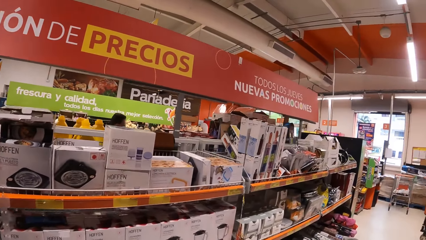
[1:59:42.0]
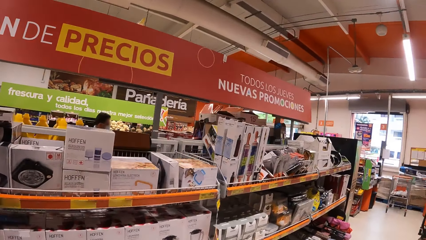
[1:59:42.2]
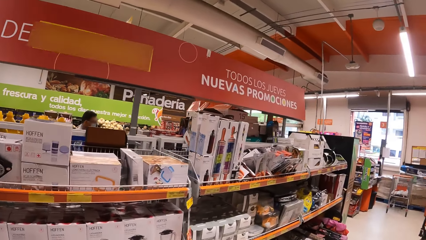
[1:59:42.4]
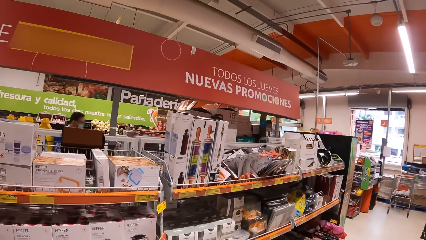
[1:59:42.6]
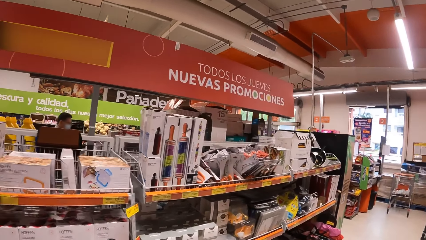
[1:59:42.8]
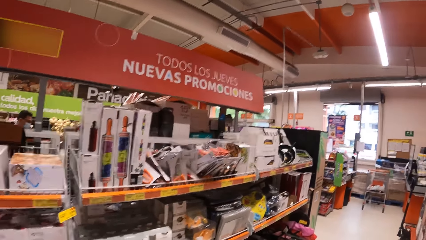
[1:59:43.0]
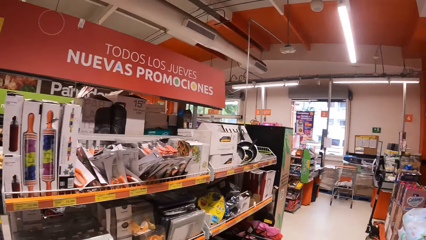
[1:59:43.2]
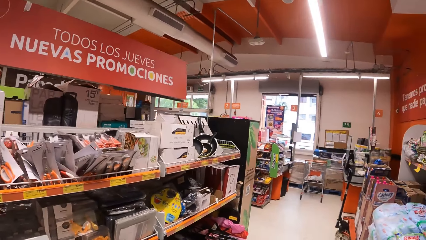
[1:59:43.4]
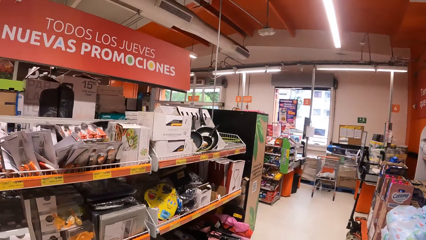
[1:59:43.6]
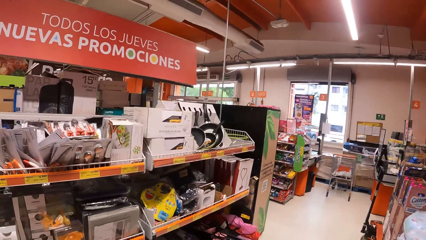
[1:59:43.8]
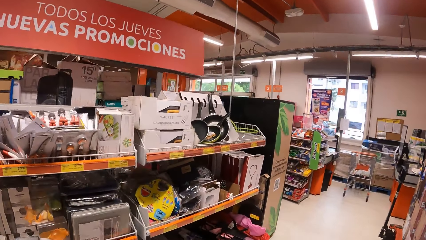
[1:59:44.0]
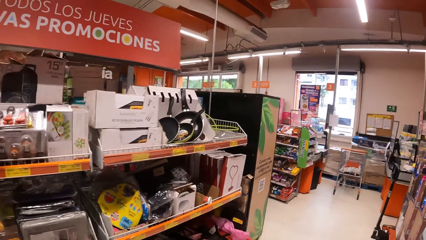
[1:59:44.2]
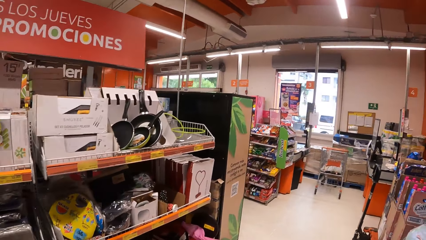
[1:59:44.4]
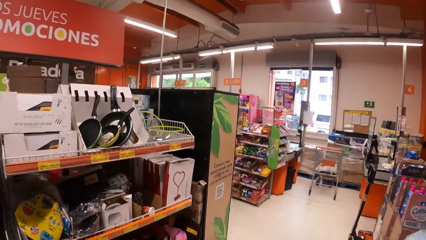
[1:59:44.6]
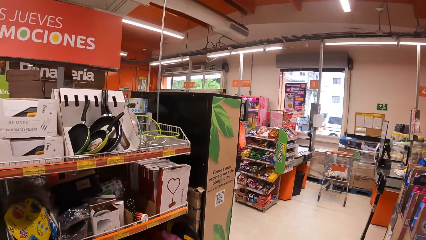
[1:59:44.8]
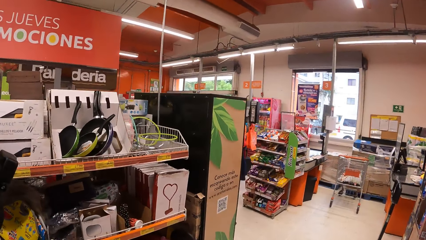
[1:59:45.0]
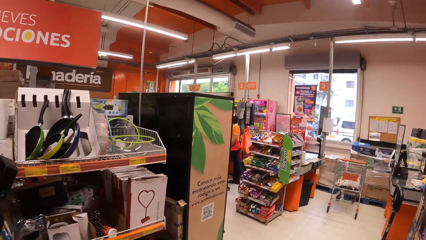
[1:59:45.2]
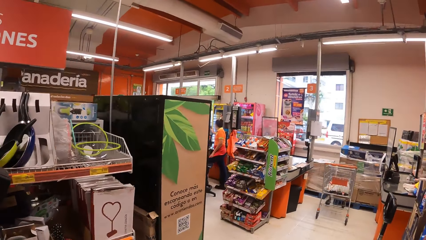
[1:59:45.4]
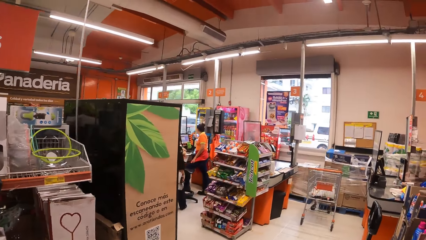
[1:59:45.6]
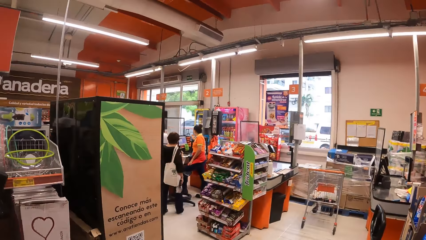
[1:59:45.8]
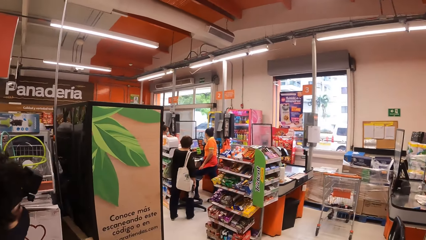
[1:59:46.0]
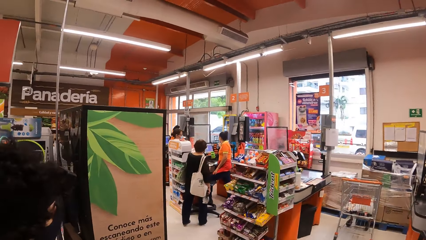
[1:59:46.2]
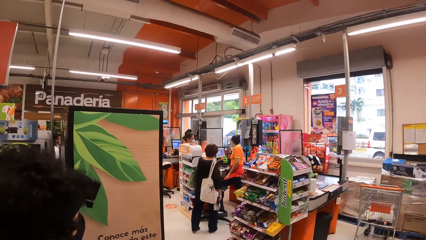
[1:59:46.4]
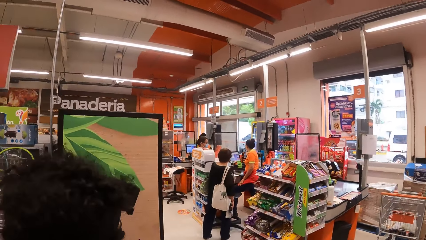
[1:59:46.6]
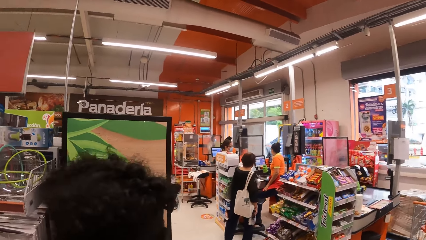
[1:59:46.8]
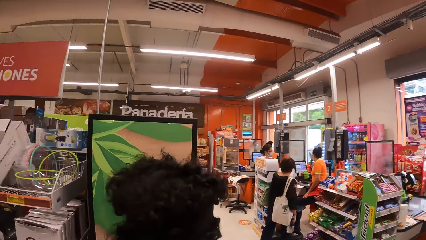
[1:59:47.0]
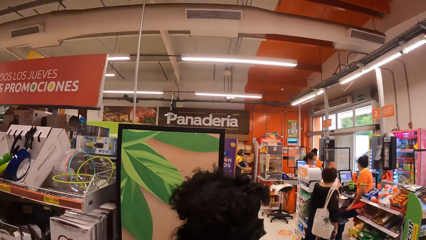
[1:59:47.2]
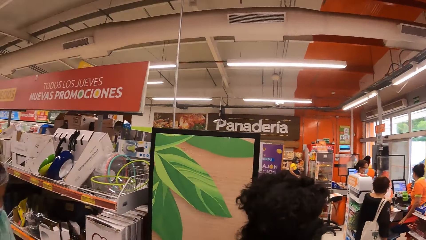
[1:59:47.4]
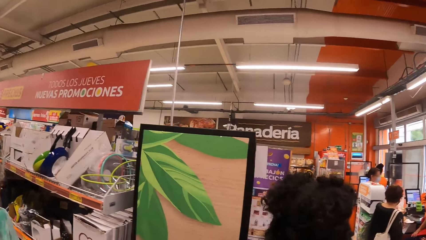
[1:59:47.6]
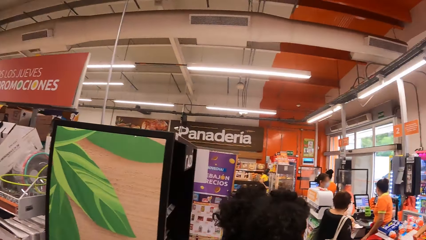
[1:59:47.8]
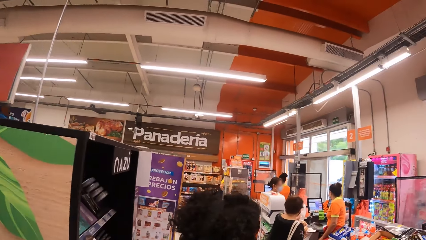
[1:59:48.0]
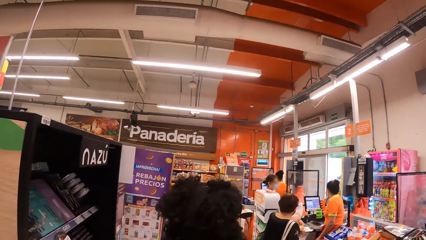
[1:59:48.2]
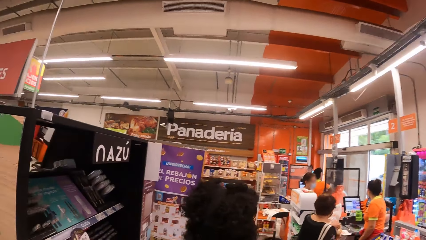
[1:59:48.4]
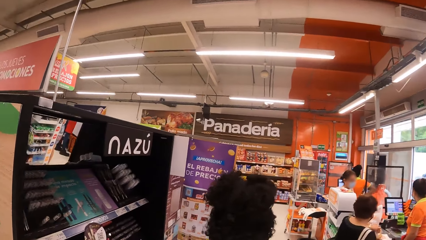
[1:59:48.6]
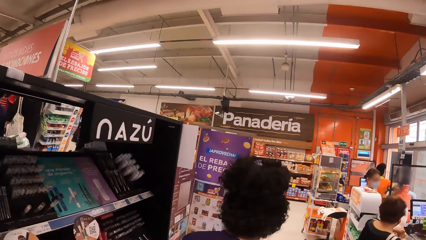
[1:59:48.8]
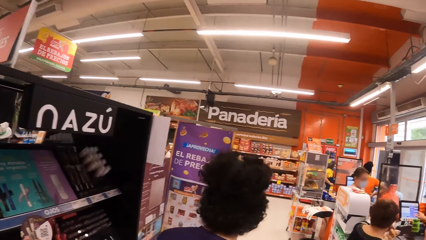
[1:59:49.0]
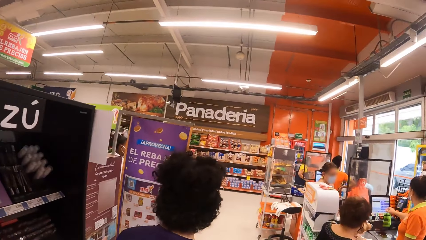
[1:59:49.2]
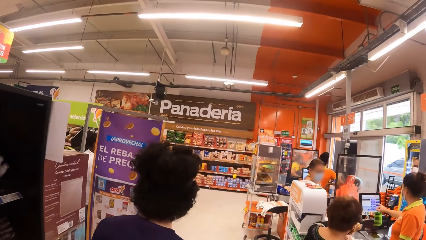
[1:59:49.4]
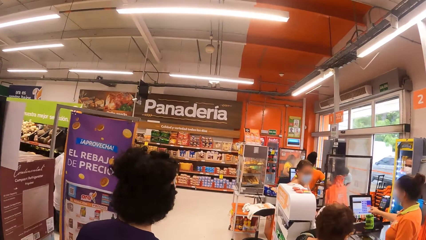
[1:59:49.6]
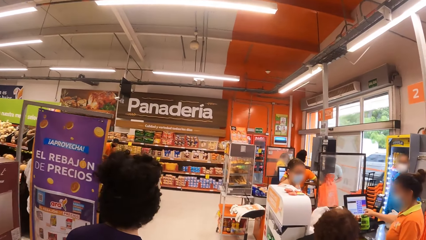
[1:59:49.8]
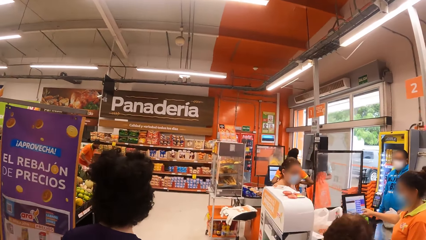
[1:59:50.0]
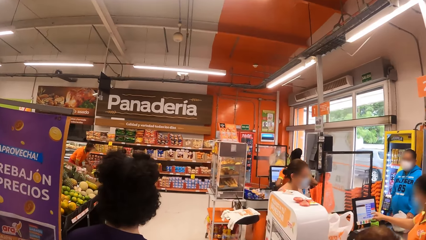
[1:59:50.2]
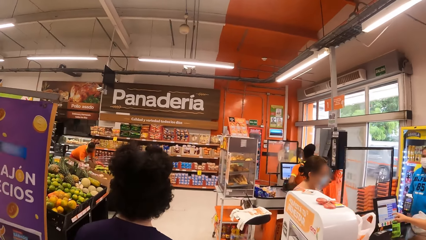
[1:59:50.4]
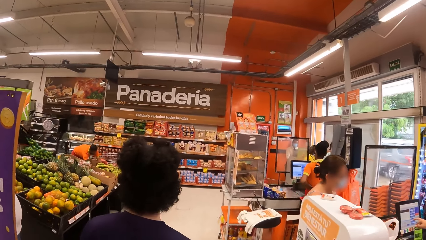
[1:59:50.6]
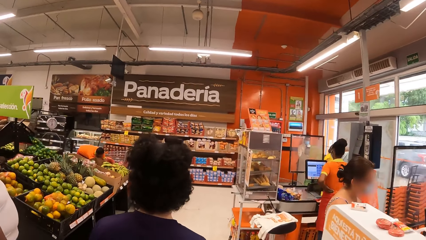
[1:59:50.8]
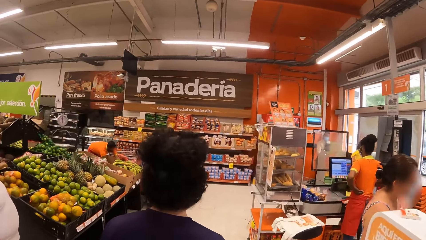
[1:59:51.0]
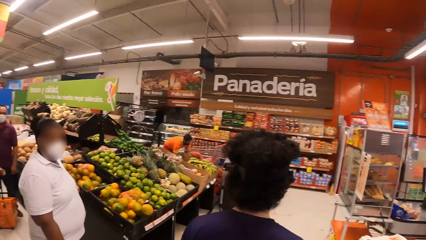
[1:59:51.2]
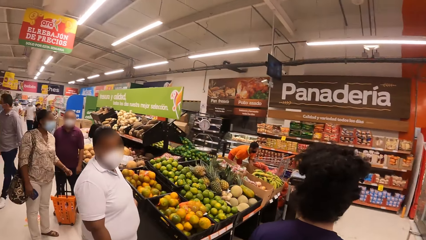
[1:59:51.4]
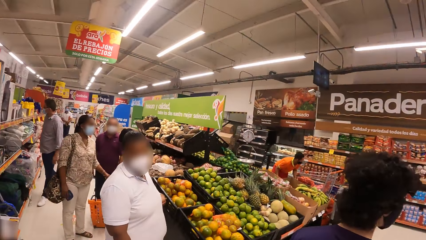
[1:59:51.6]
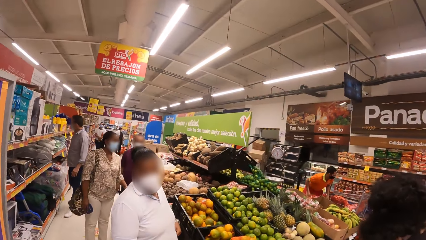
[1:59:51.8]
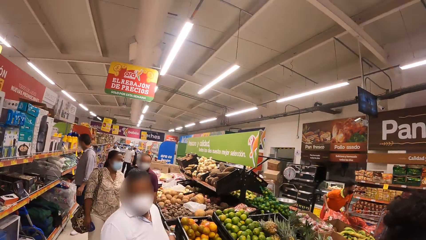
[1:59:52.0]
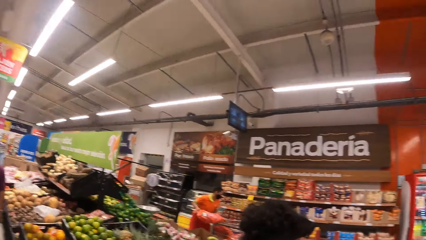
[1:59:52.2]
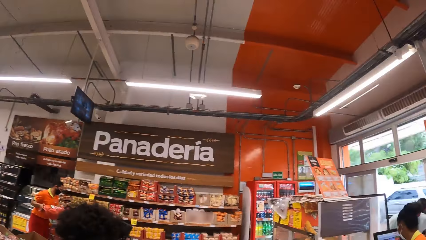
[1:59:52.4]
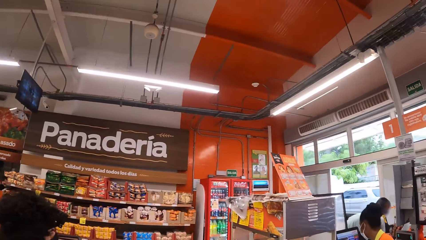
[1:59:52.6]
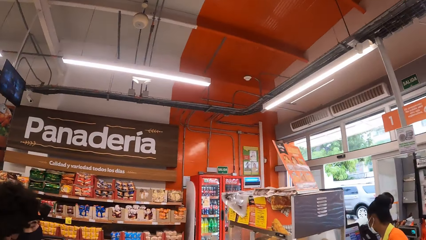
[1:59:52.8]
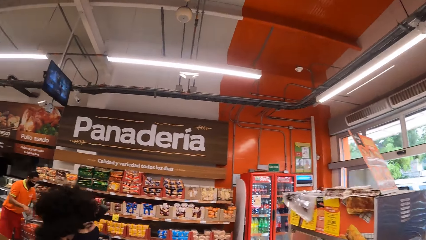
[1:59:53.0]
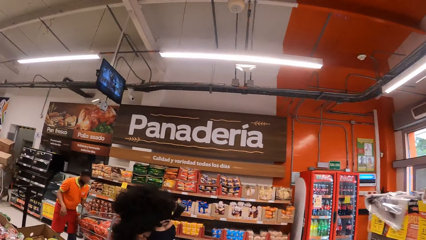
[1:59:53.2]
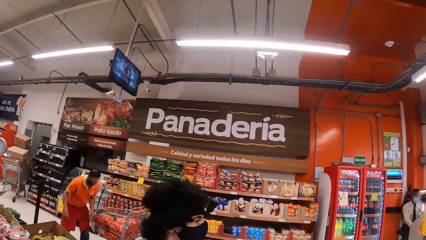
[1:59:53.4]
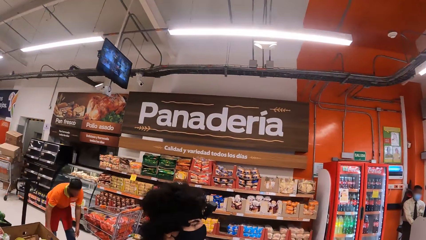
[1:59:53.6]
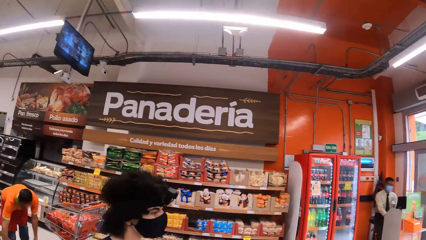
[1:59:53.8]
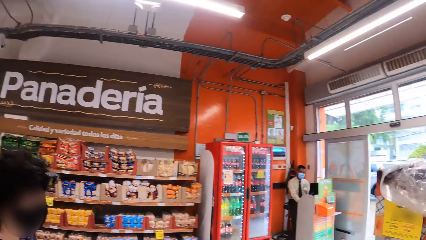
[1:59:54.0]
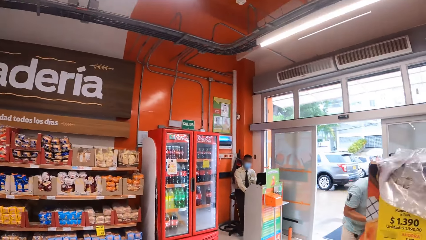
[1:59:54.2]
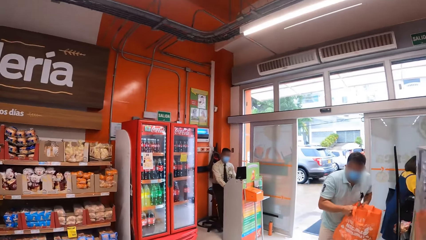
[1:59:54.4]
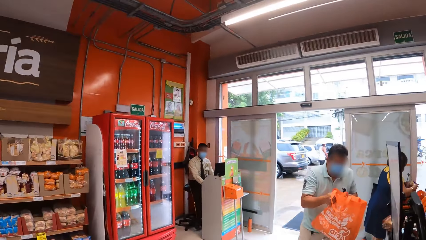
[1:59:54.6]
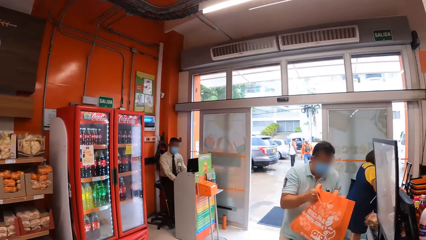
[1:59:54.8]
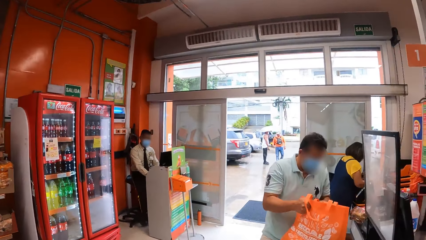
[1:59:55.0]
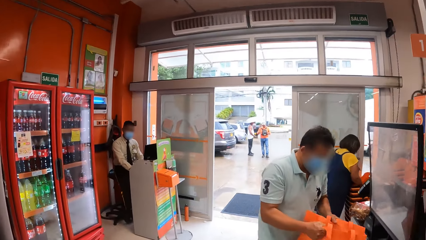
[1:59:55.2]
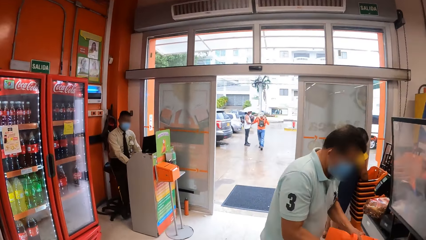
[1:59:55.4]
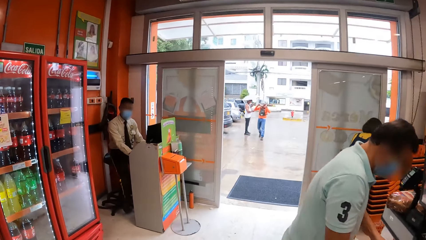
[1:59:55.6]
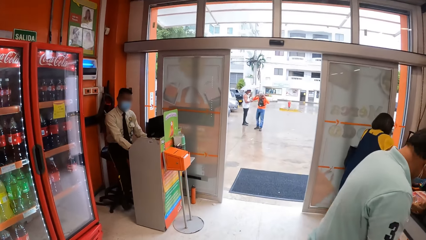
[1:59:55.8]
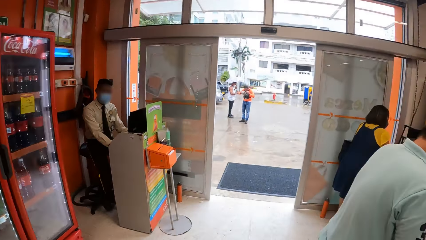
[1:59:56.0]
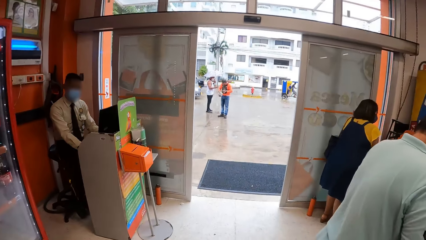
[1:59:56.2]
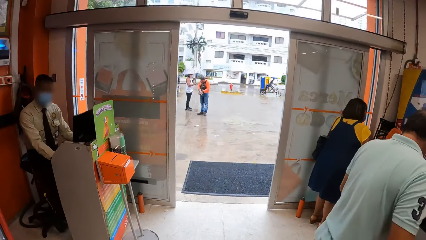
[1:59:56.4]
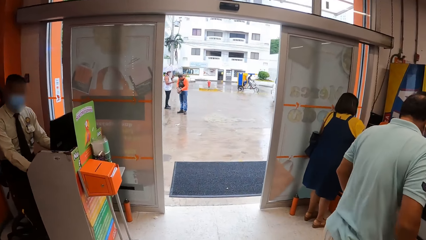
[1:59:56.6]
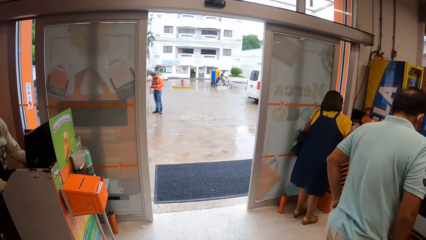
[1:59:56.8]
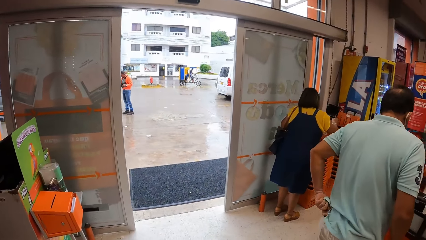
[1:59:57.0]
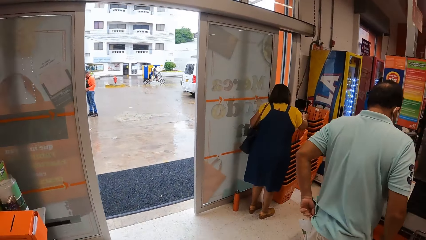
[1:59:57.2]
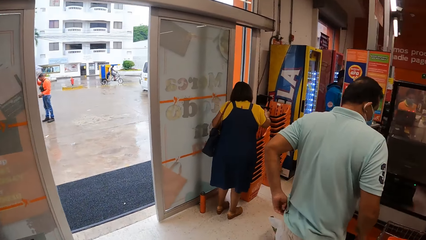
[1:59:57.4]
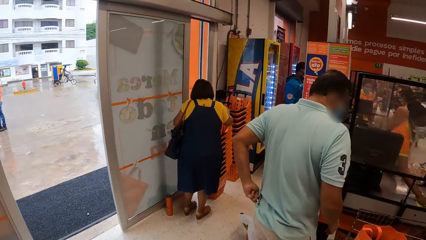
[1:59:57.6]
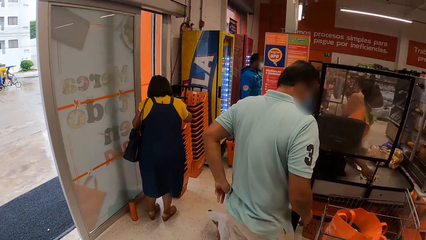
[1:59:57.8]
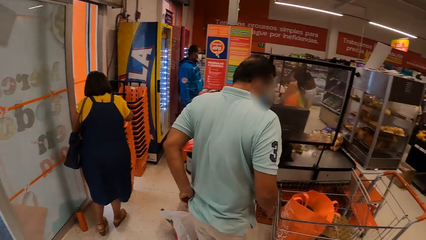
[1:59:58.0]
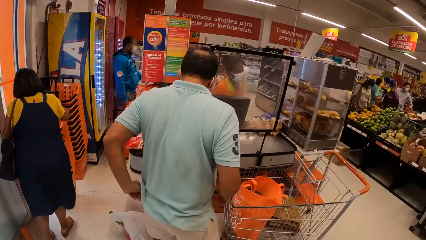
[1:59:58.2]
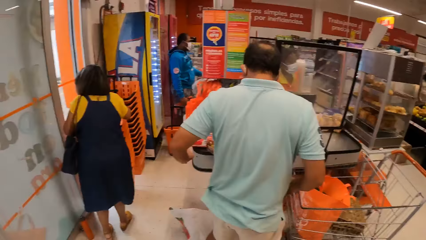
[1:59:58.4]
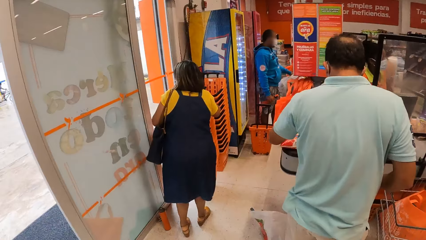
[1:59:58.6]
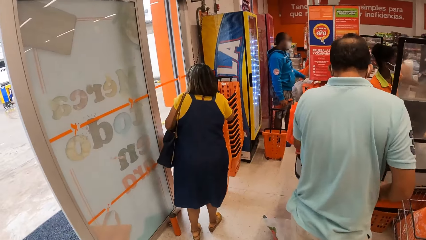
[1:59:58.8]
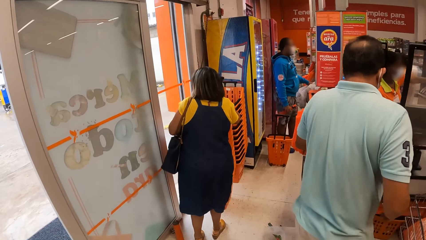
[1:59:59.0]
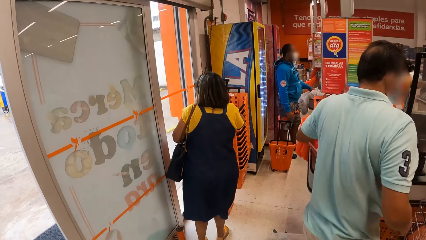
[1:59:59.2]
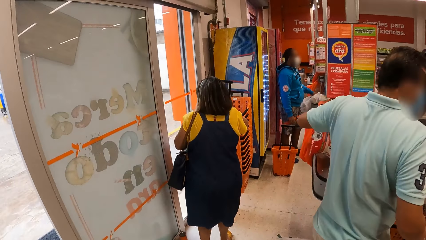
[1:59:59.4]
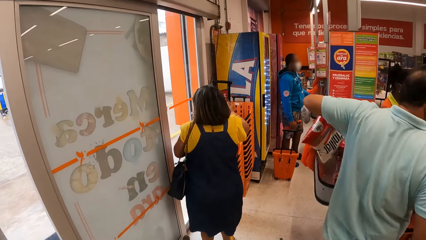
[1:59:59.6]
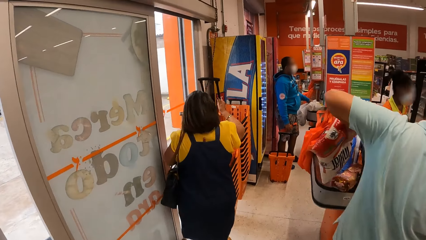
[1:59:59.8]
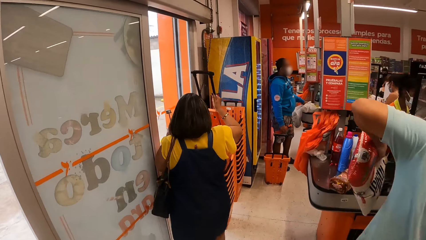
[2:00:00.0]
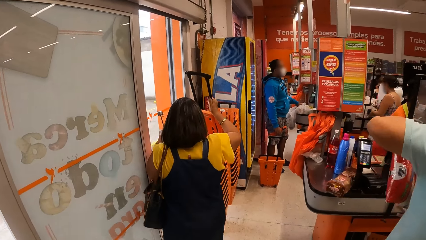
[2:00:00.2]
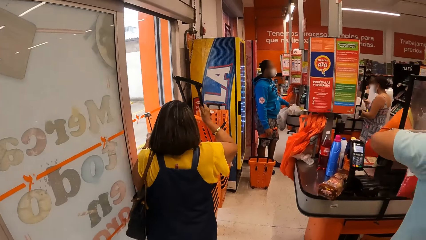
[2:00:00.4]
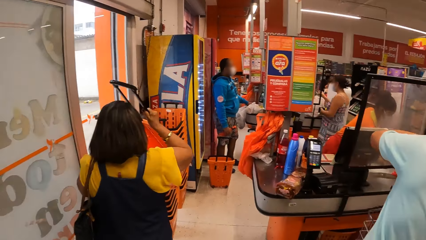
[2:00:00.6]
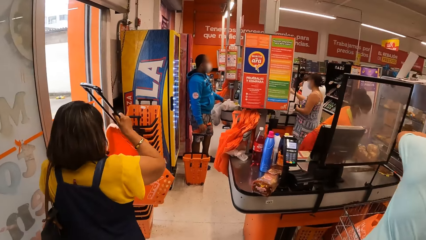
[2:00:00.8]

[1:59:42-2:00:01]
A man walks around. The camera wearer looks around. They walk around.
